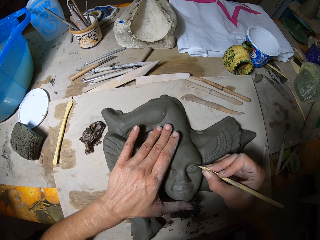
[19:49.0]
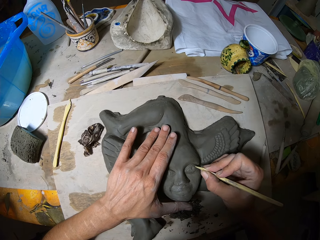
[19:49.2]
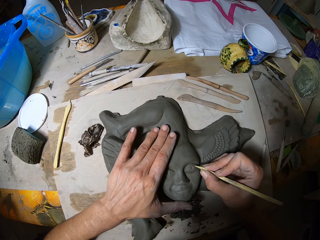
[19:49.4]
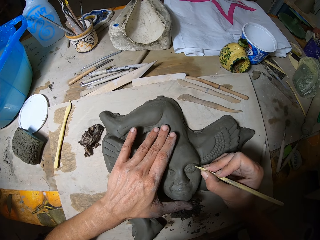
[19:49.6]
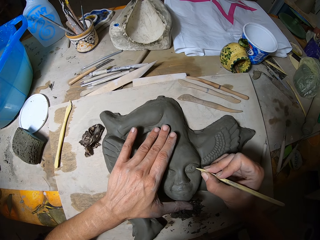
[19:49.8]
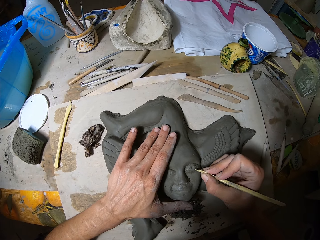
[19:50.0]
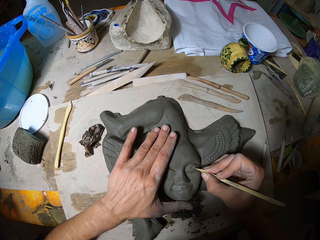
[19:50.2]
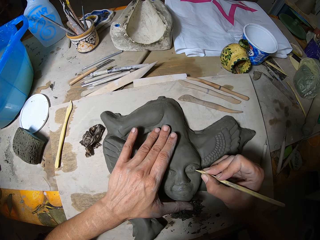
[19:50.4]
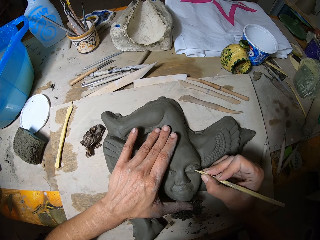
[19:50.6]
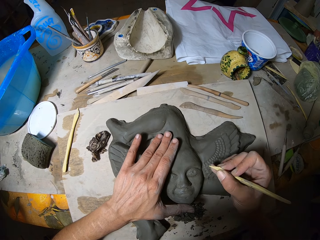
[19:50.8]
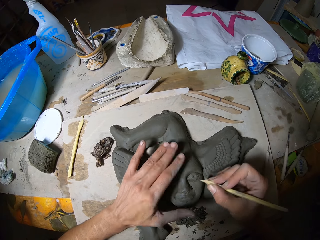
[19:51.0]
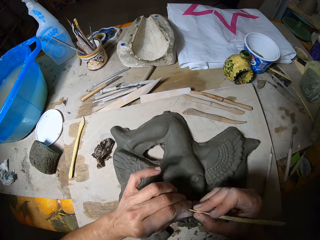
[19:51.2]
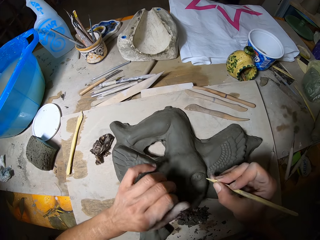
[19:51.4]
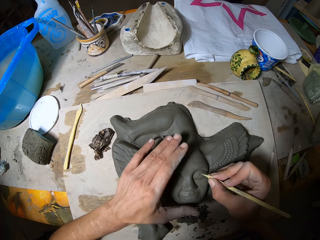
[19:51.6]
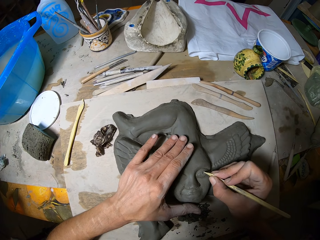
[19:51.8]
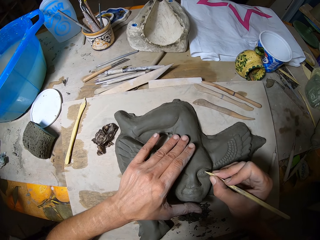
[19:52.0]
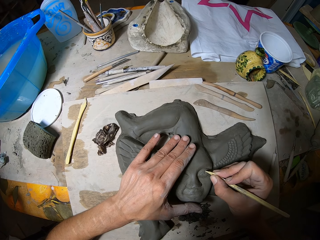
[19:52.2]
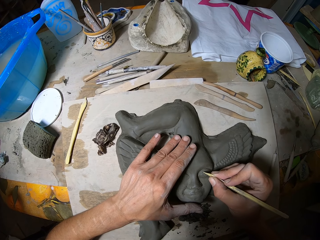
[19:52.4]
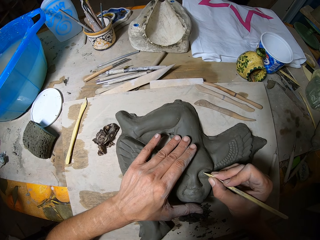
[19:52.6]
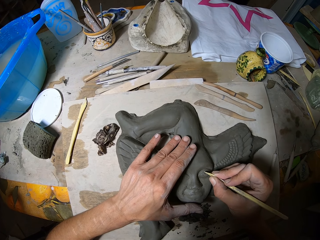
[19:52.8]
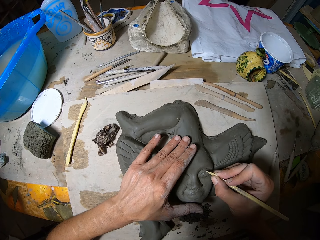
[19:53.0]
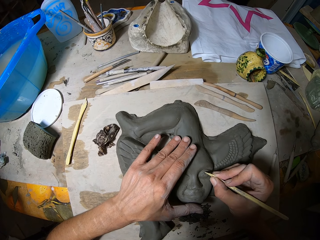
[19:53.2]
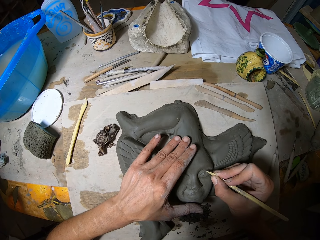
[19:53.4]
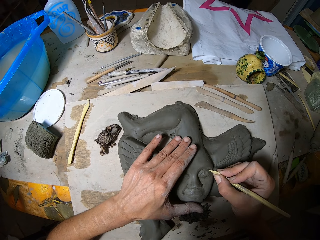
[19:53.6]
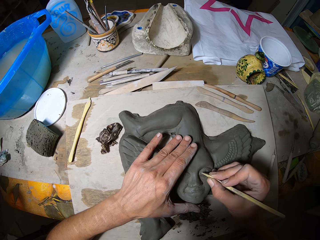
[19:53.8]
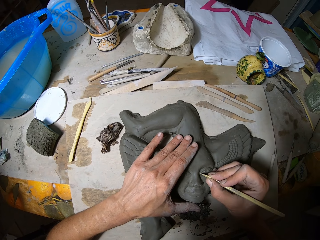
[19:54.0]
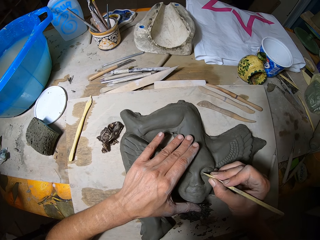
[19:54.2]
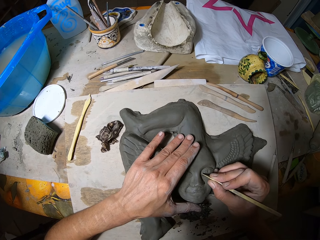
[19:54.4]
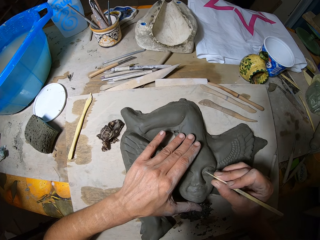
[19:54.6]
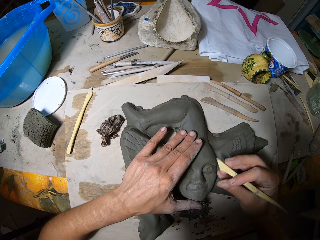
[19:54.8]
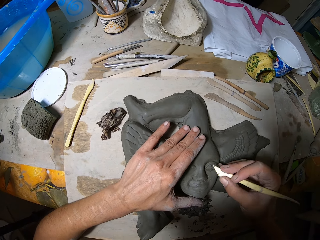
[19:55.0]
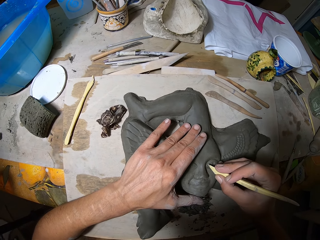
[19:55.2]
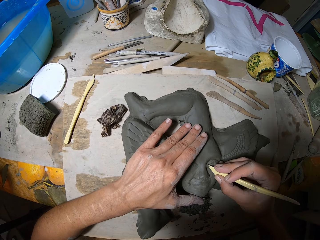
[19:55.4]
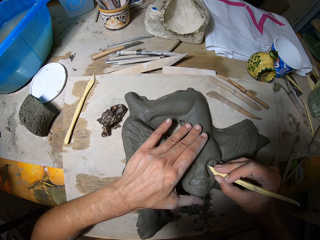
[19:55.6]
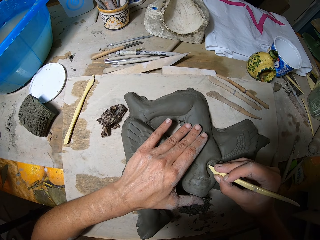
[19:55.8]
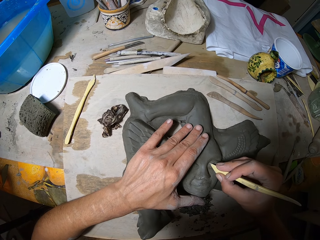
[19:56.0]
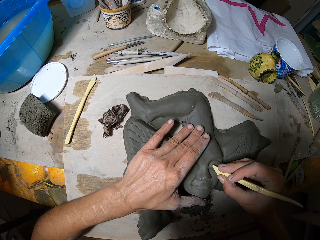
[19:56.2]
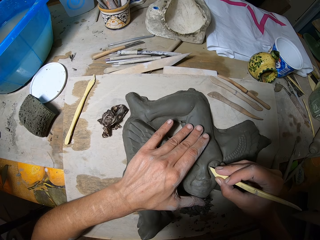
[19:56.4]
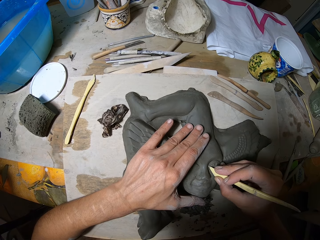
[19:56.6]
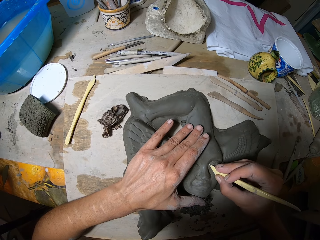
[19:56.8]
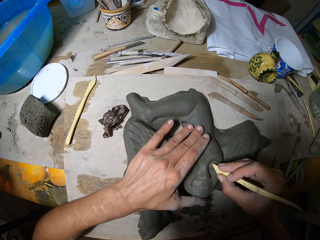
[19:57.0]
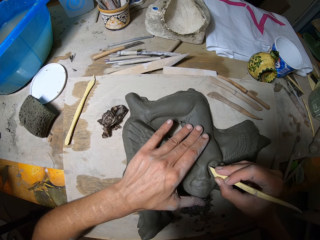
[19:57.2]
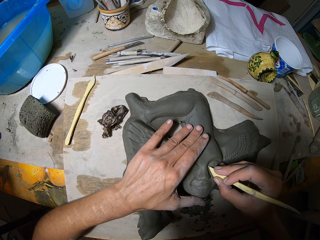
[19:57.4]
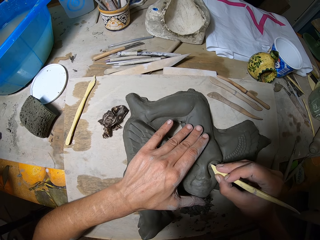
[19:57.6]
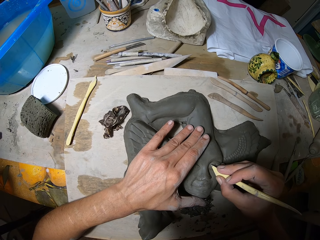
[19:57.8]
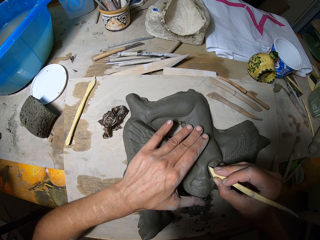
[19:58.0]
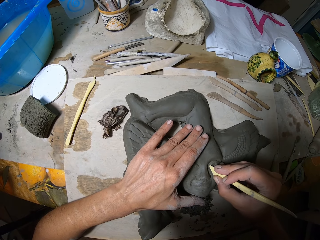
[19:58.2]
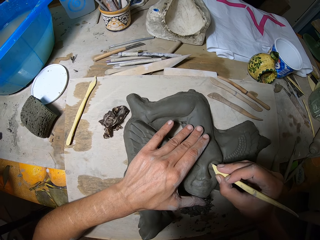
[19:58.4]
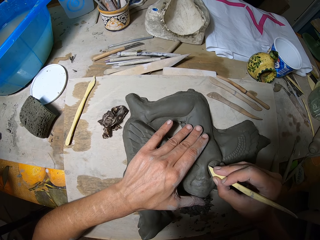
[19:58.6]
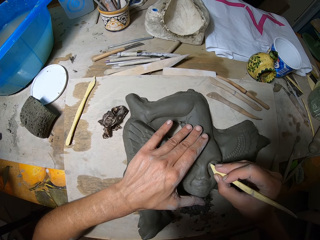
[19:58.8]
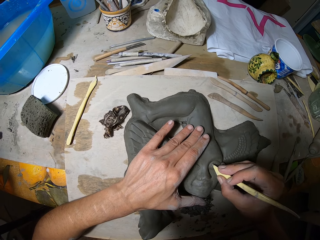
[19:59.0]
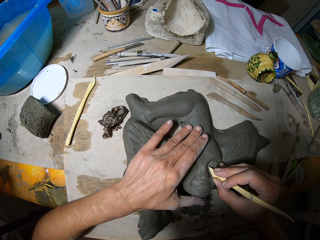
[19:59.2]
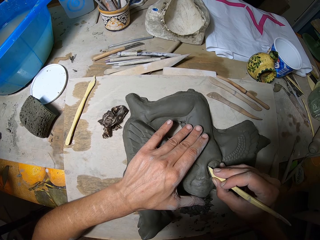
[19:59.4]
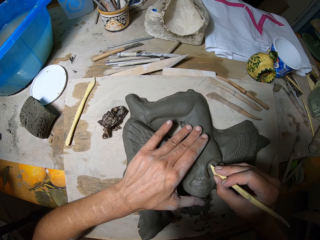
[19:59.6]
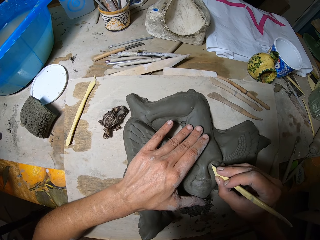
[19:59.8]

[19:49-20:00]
The camera wearer removes pieces of clay from the clay carving tool with his left hand. He carves the pottery clay with the clay carving tool in his right hand.

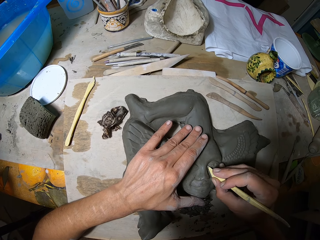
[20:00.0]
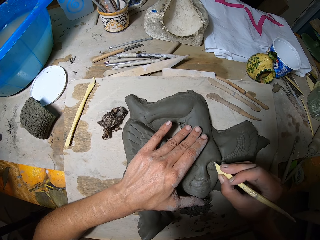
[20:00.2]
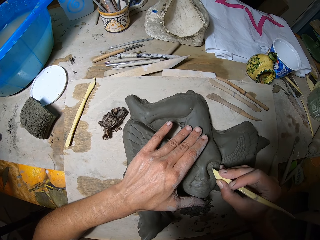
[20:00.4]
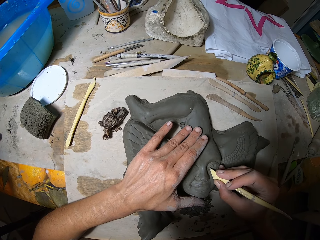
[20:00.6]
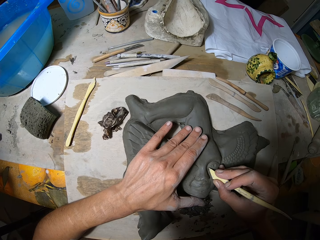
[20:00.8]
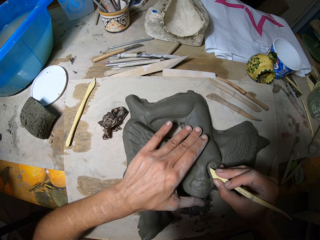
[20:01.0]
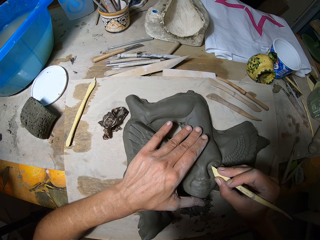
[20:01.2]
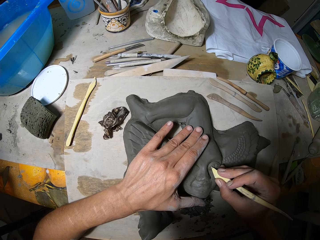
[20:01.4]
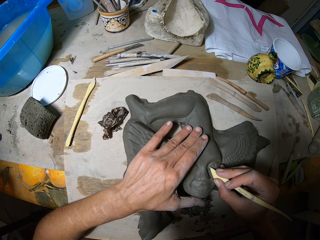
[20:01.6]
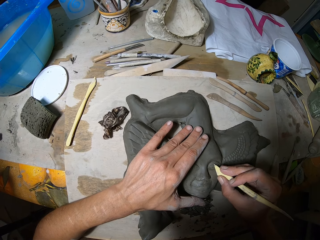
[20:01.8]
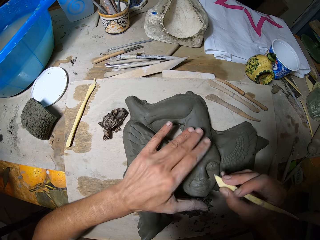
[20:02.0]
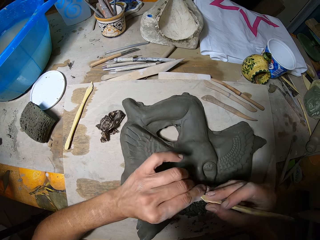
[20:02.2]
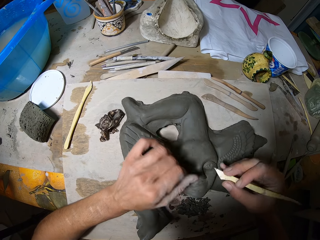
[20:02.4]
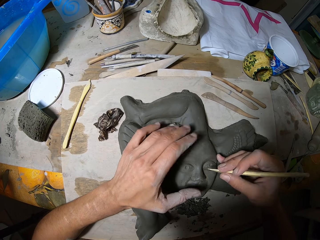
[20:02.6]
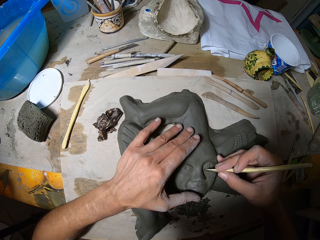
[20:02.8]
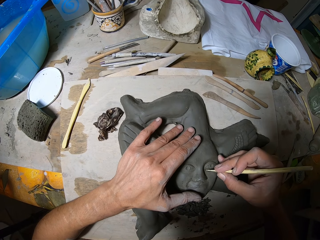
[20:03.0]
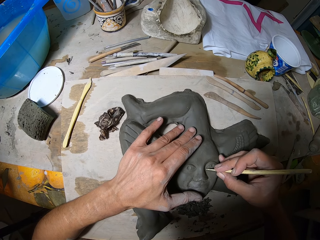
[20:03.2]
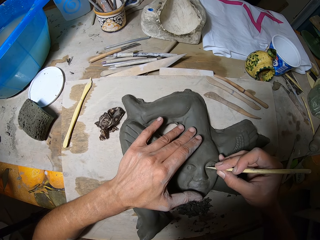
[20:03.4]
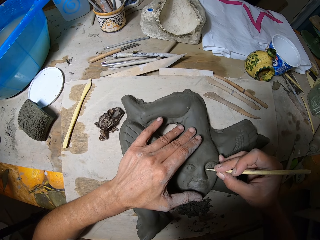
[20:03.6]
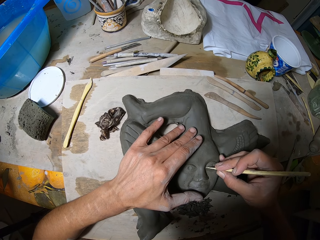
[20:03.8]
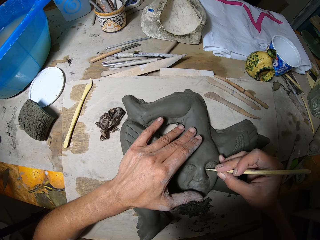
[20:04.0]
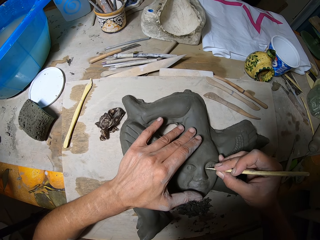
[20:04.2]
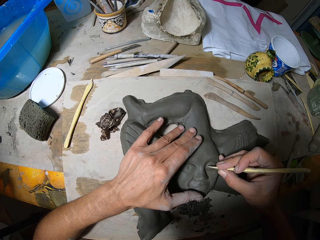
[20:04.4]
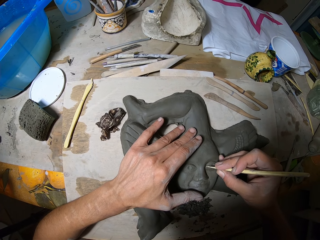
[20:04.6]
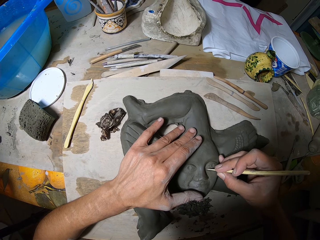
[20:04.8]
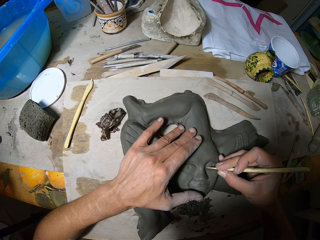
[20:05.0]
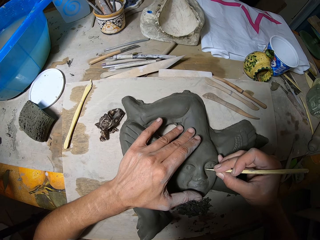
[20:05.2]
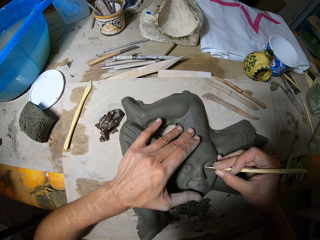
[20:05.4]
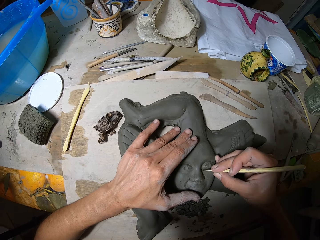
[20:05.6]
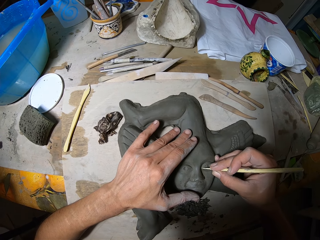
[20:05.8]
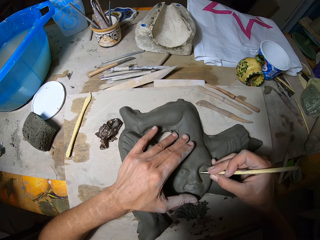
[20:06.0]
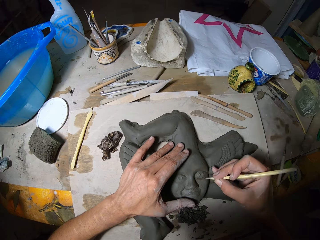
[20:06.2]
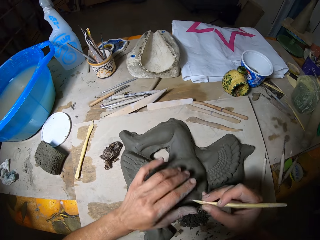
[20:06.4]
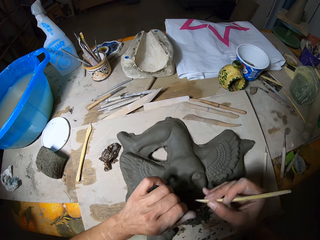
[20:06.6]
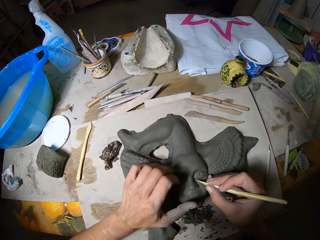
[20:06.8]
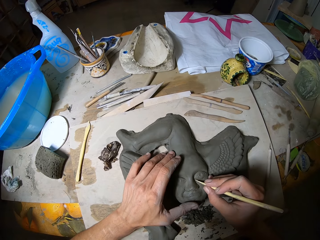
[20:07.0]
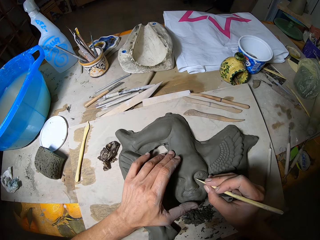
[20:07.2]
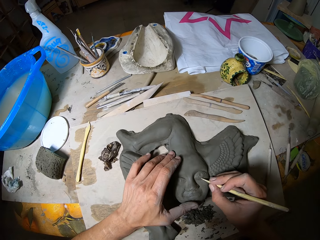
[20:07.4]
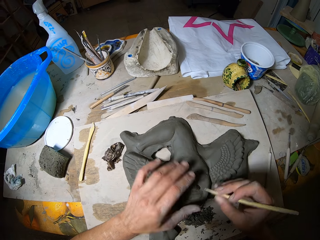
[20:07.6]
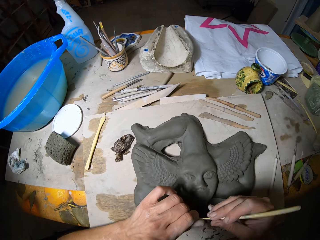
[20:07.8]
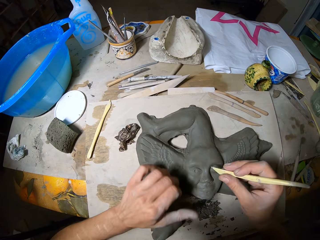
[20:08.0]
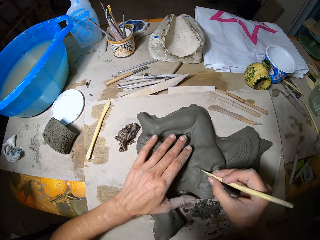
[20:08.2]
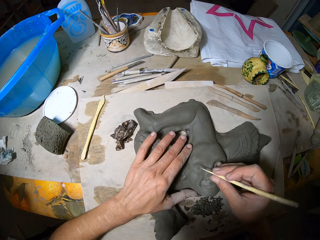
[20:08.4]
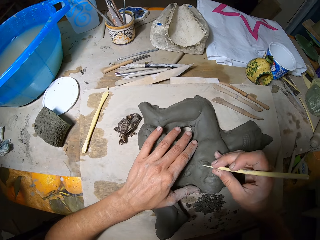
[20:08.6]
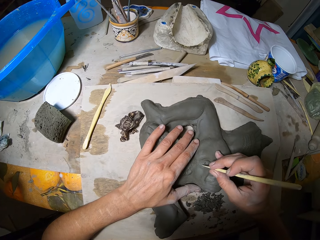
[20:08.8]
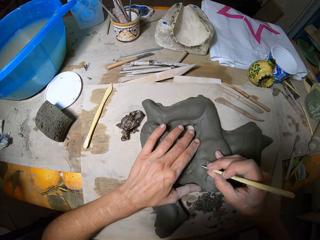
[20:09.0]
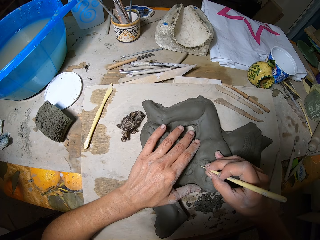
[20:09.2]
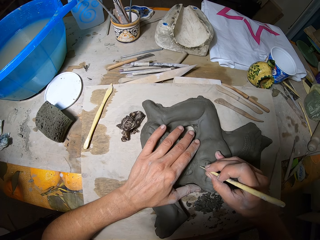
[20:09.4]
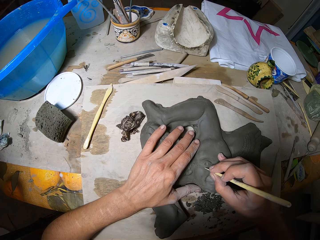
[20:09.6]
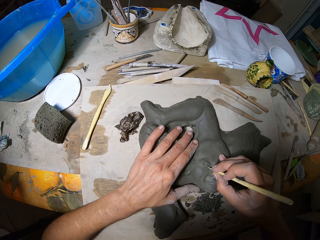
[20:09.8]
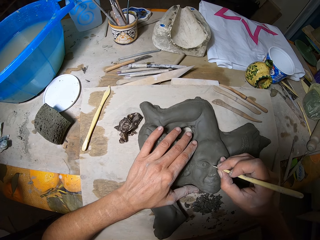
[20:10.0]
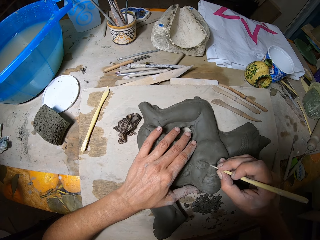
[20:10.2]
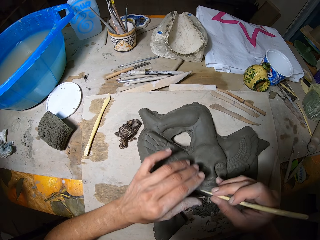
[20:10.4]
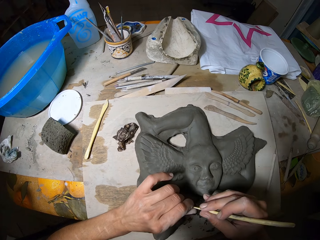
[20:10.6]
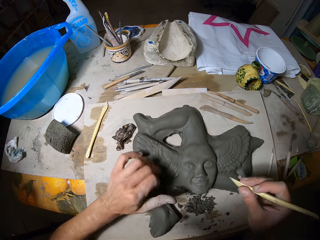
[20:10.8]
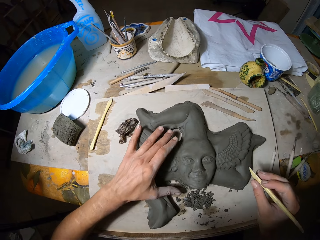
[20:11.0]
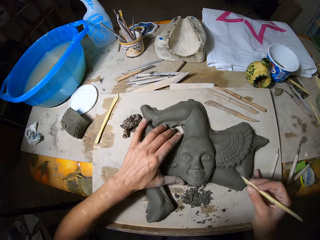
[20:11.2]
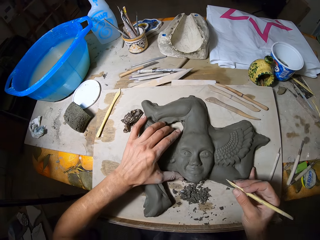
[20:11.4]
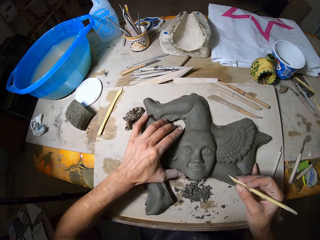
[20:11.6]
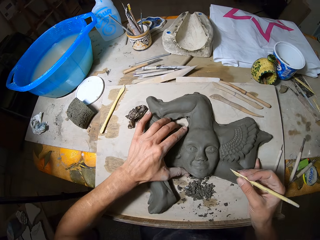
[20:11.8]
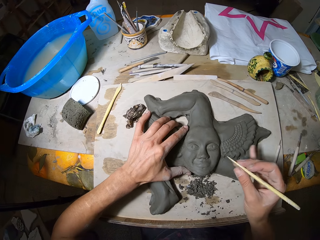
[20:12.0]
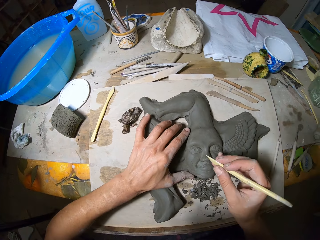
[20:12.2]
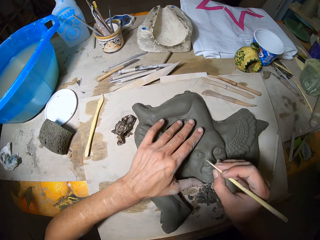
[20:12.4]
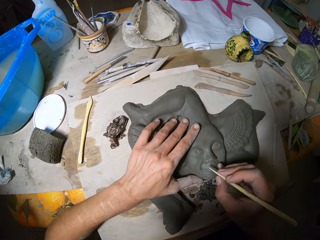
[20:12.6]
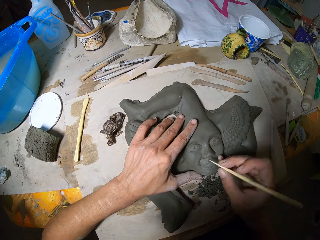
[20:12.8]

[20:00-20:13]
The camera wearer removes pieces of clay from the clay carving tool with his left hand. He carves the pottery clay with the clay carving tool in his right hand. He removes pieces of clay from the clay carving tool with his left hand. He carves the pottery clay with the clay carving tool in his right hand. He removes pieces of clay from the clay carving tool with his left hand. He carves the pottery clay with the clay carving tool in his right hand. He removes pieces of clay from the clay carving tool with his left hand.
